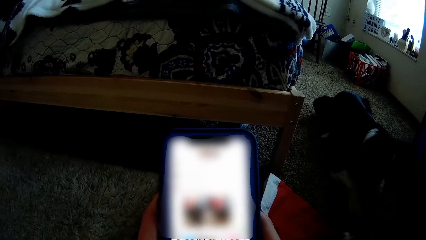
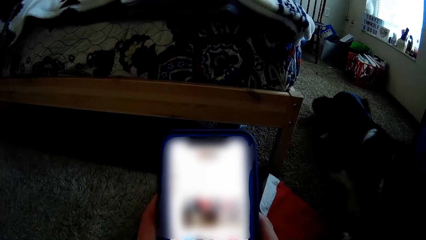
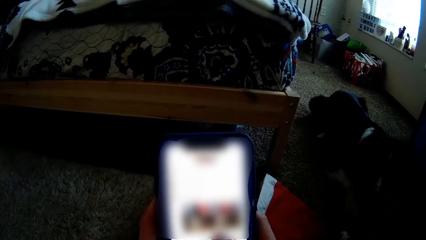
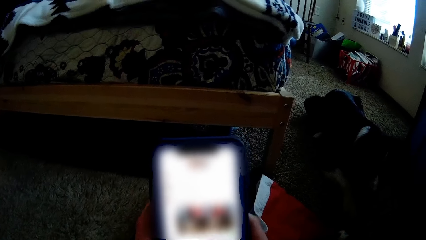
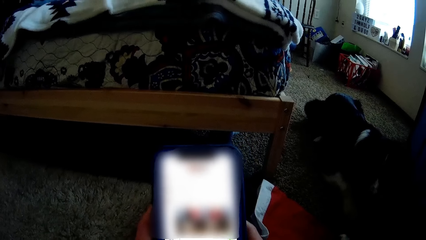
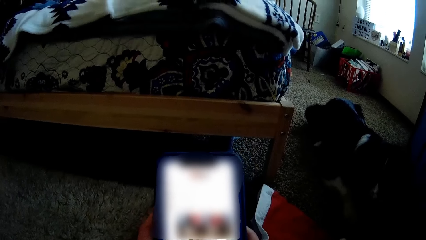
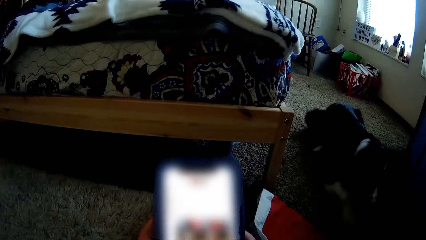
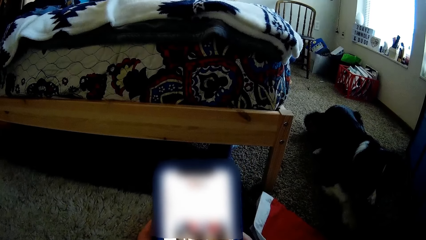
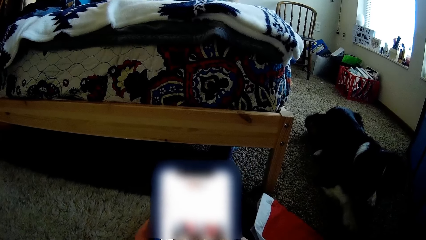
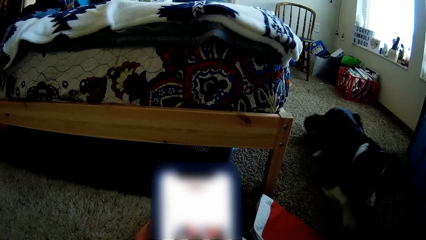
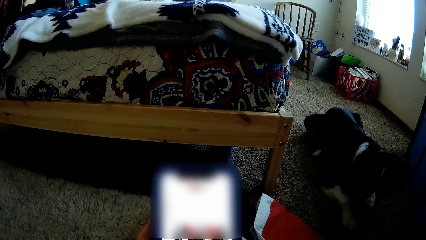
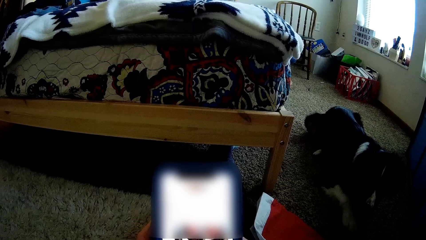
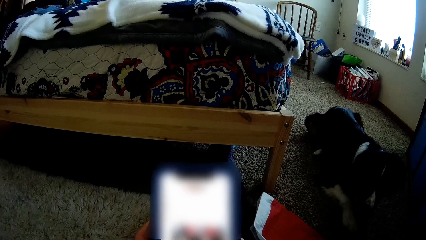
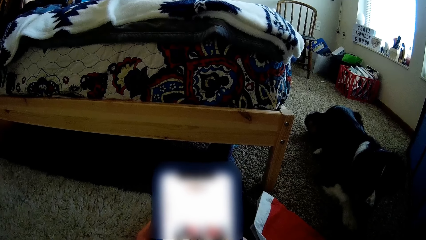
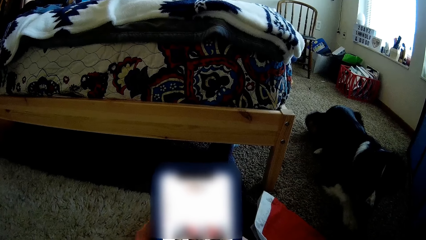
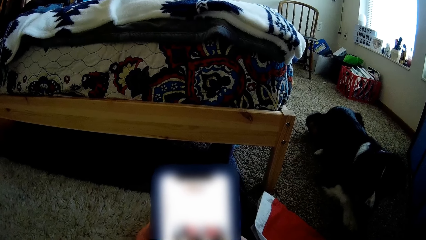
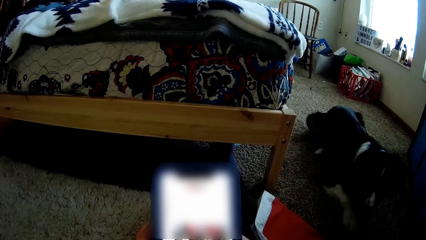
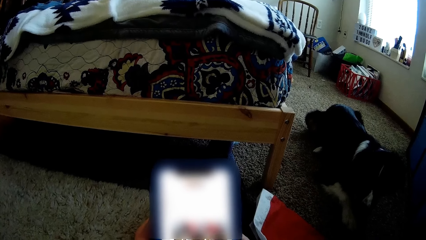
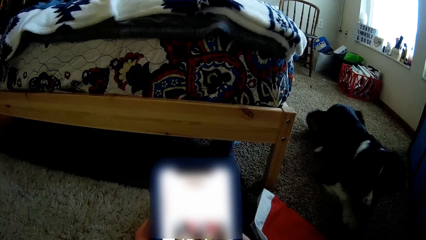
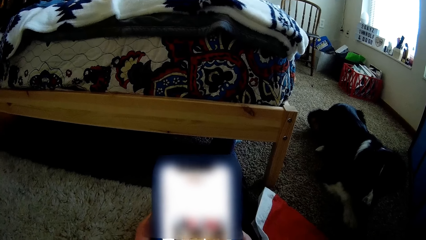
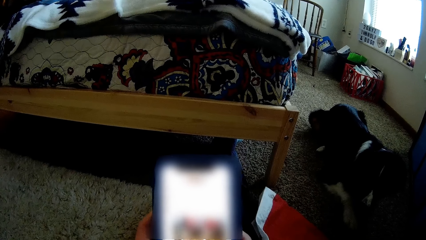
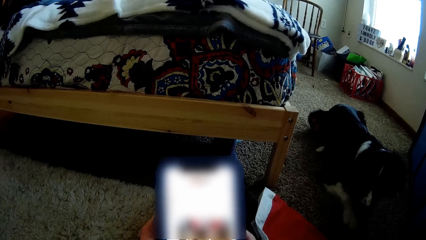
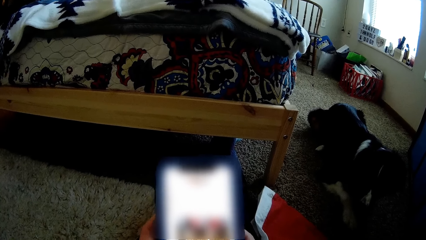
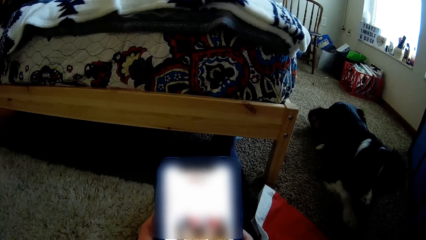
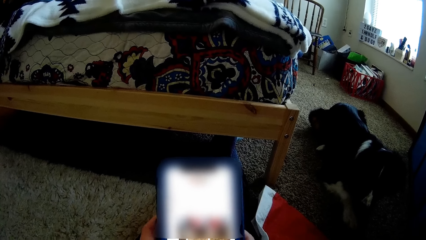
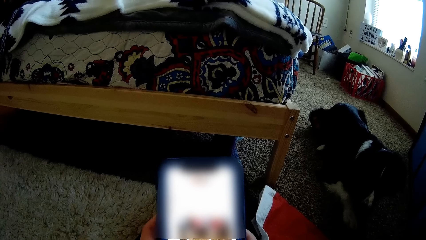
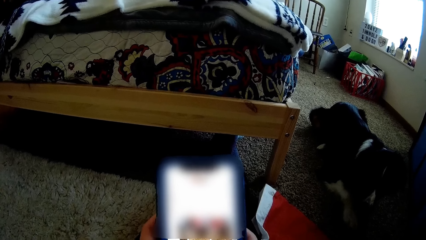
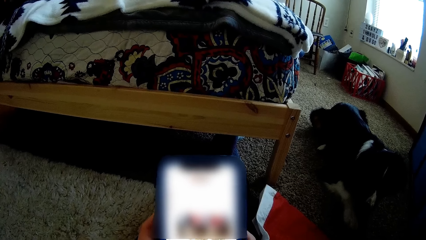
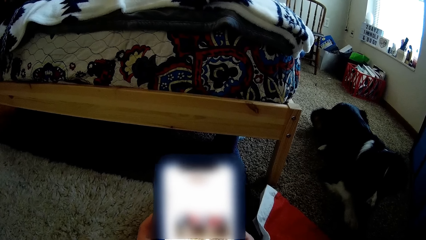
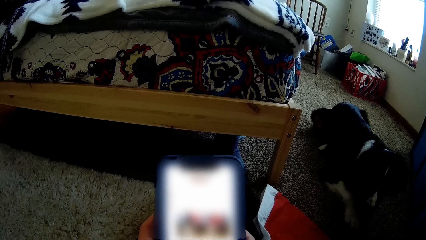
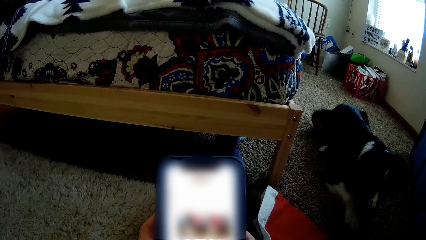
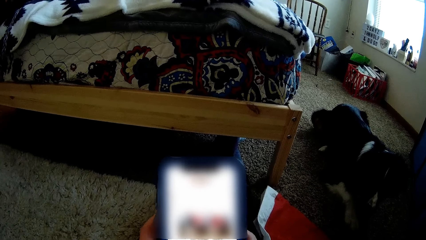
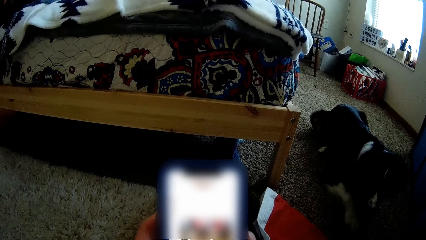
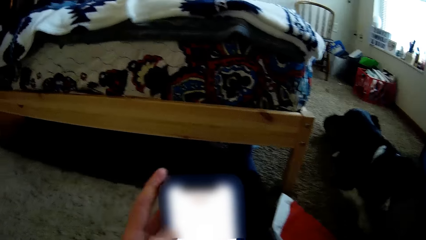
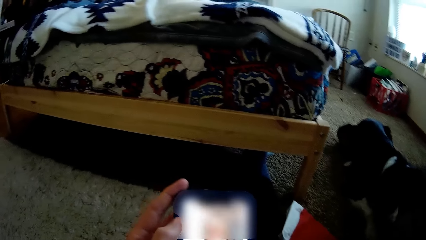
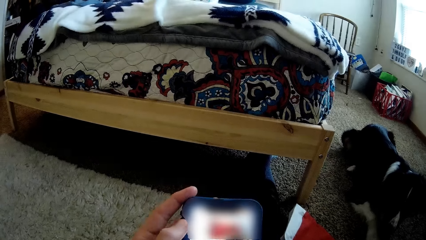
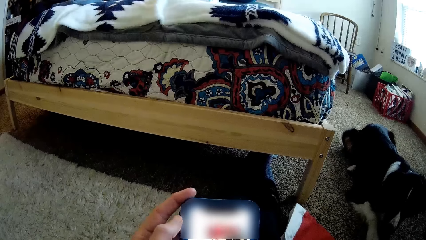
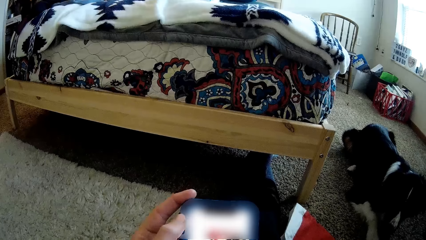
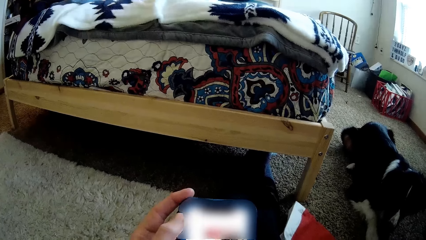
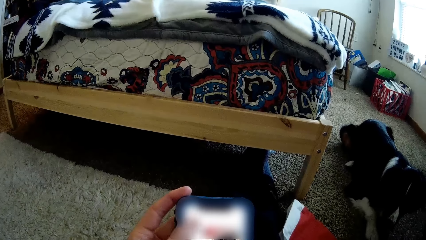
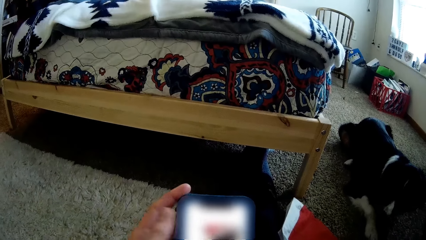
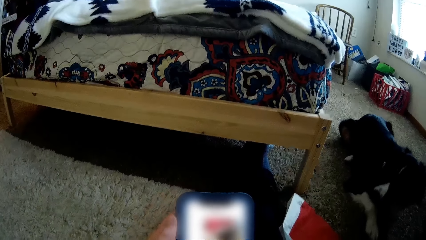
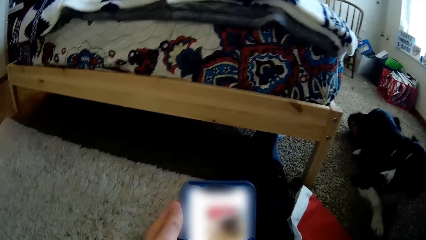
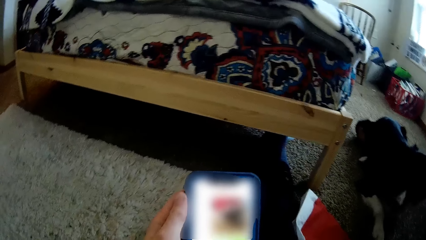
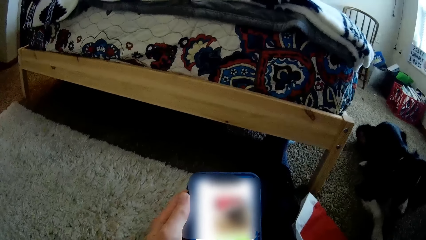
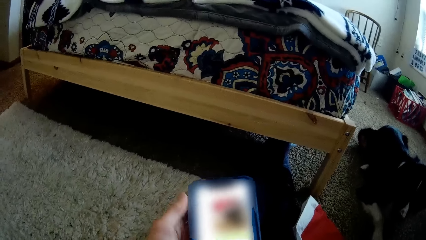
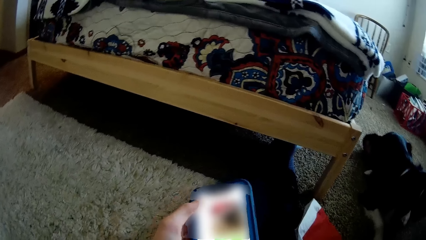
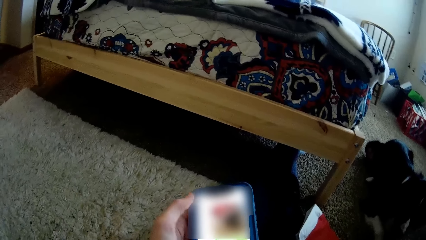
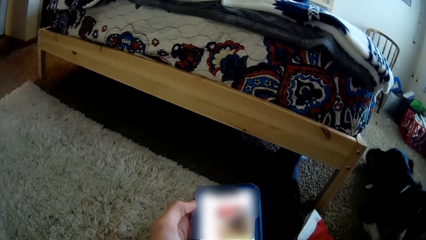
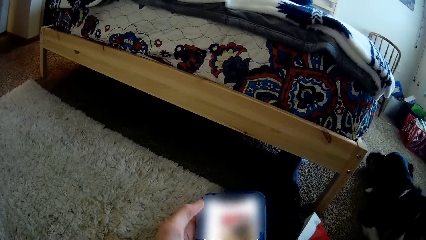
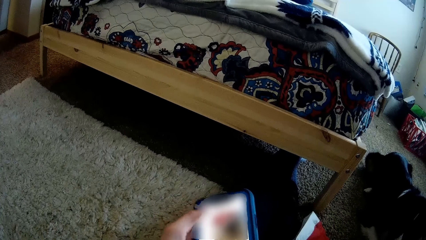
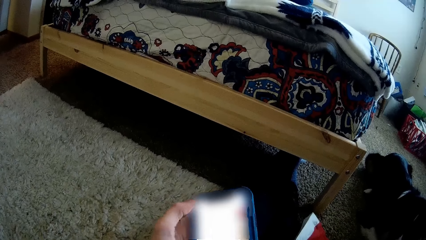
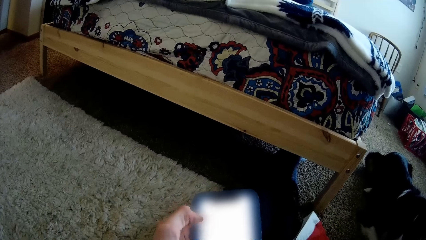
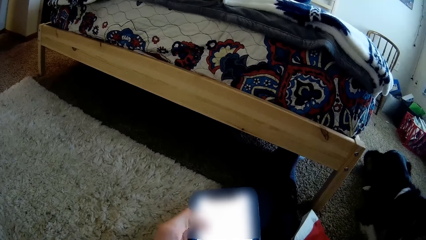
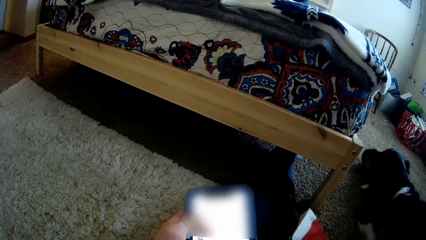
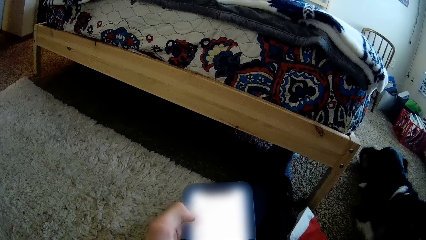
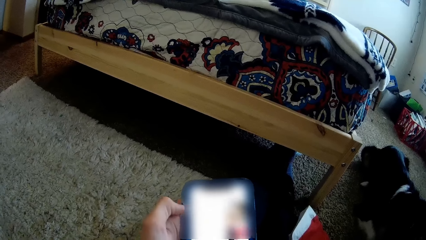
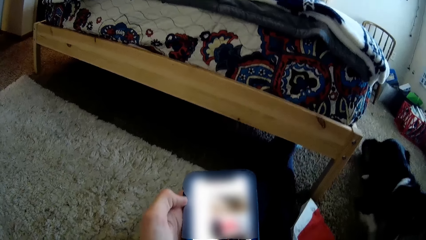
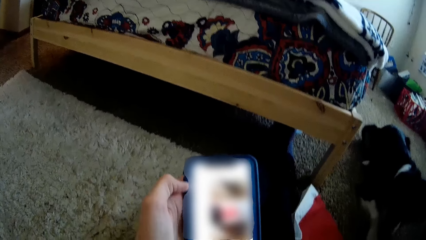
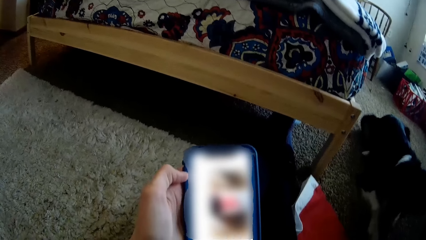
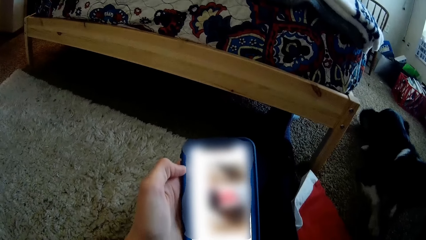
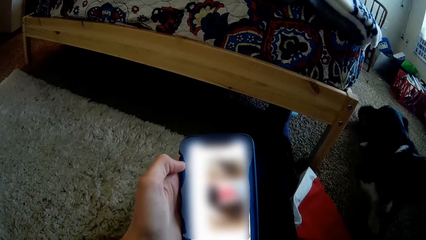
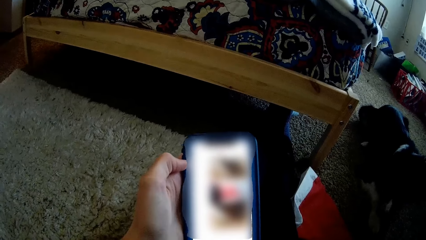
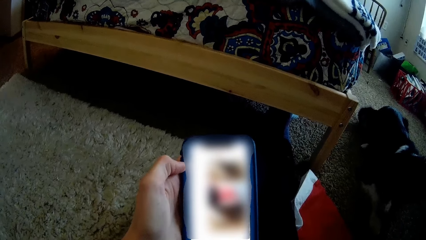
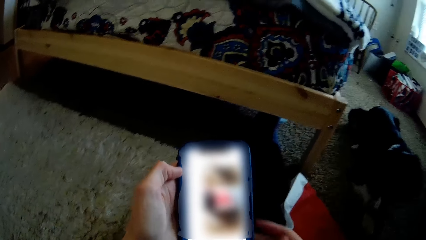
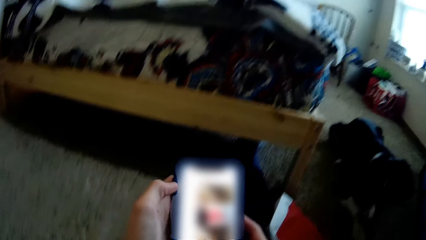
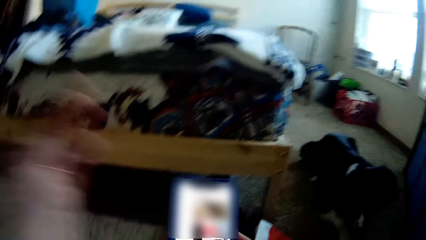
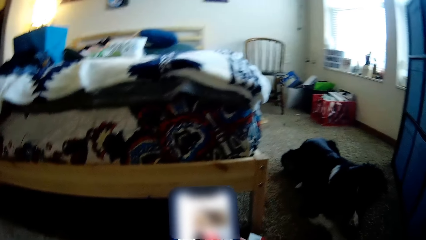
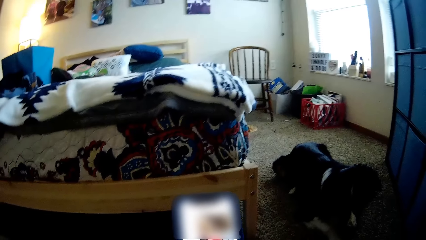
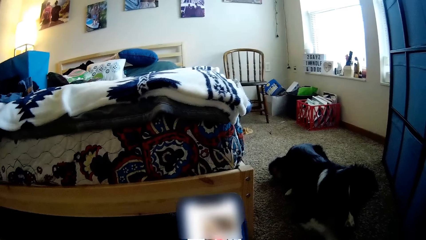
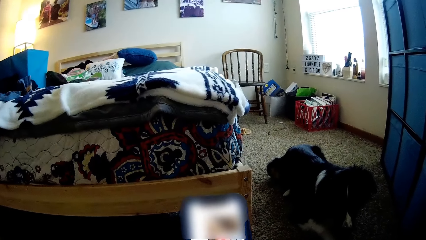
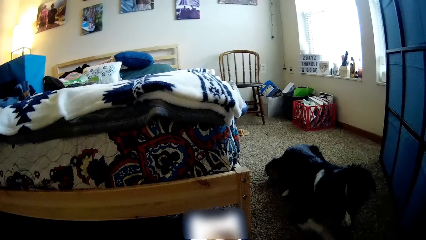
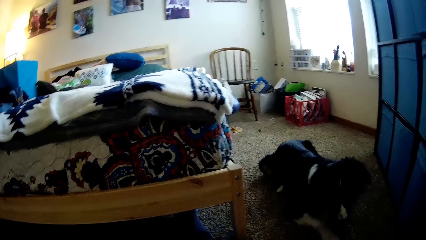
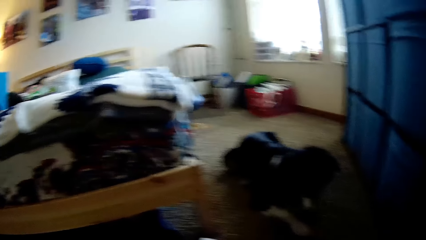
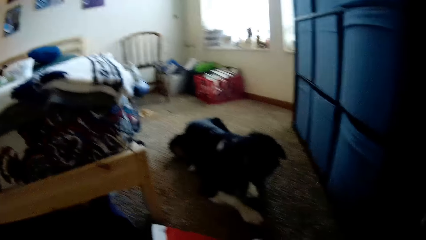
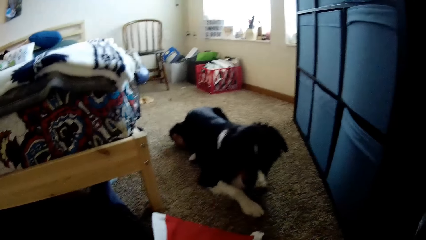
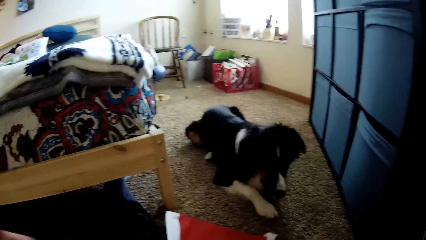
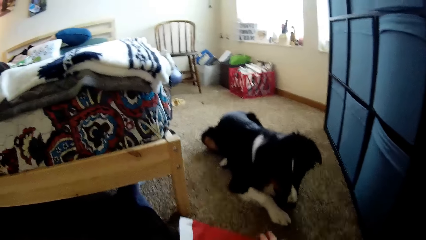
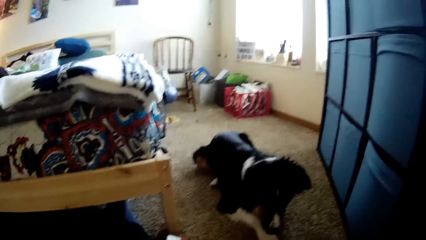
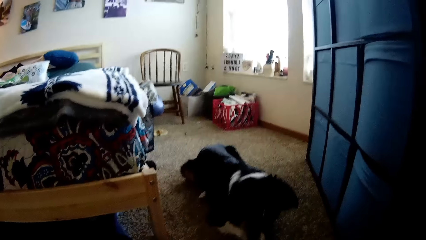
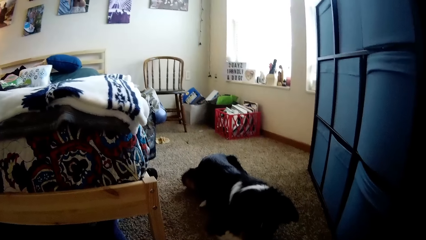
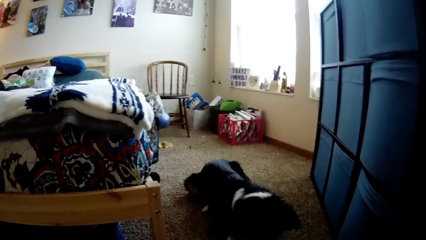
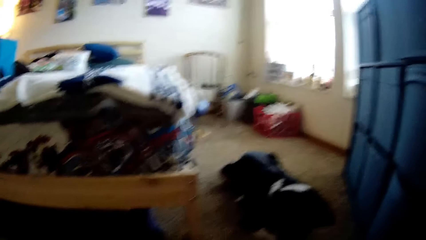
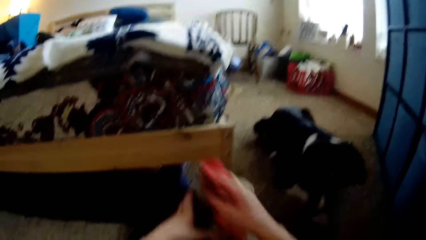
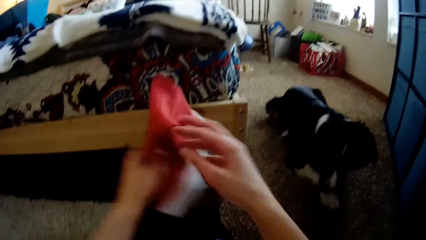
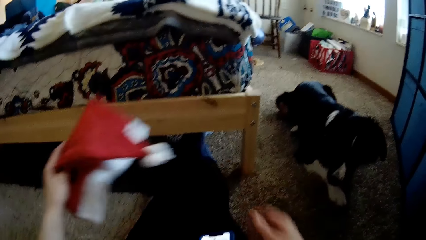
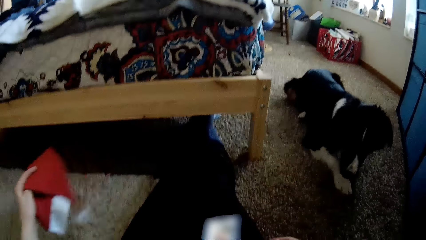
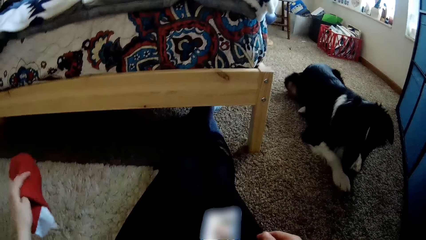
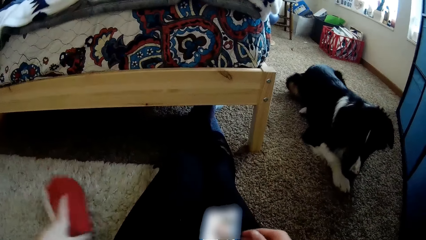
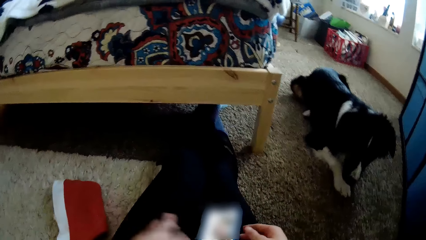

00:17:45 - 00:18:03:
The camera wearer presses the smartphone with his left hand. He removes his left hand from the smartphone. He looks around the room. He passes the Christmas cap from his right hand to his left hand. He picks up the dog hat. He drops the Christmas cap in his left hand on the floor.
